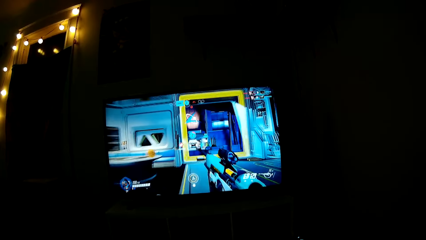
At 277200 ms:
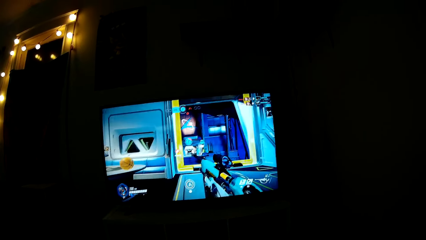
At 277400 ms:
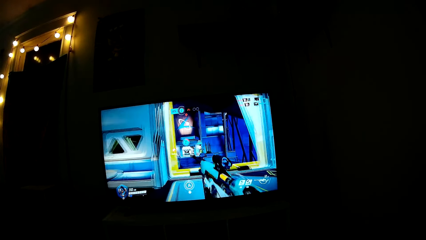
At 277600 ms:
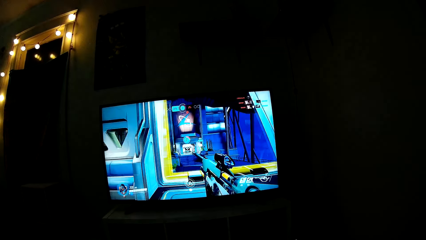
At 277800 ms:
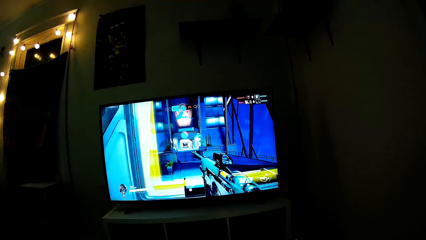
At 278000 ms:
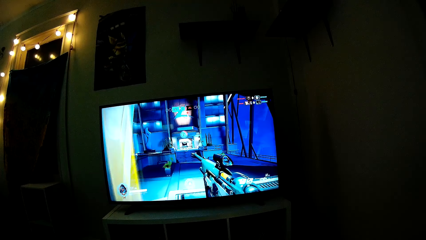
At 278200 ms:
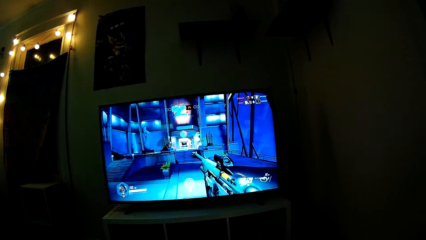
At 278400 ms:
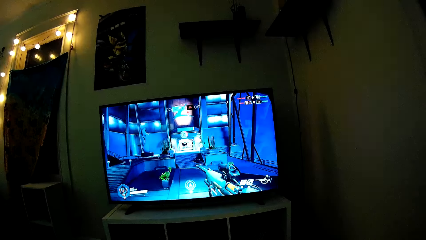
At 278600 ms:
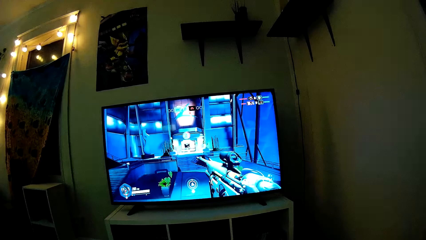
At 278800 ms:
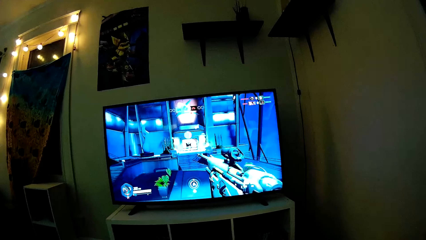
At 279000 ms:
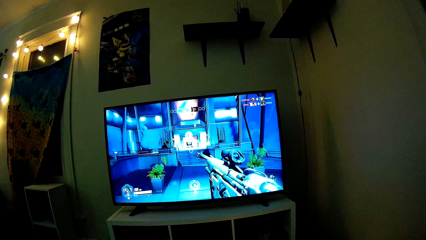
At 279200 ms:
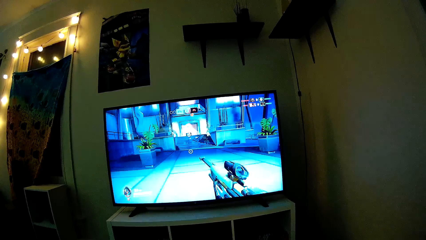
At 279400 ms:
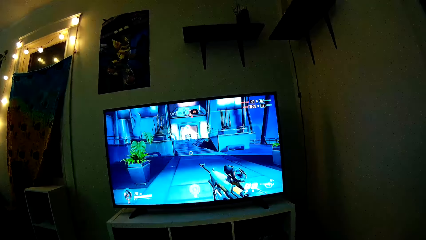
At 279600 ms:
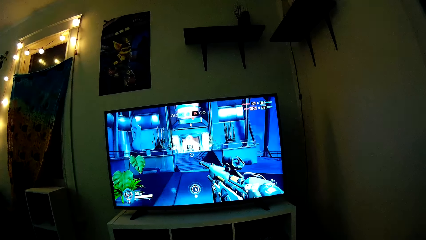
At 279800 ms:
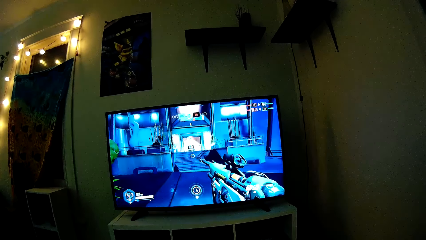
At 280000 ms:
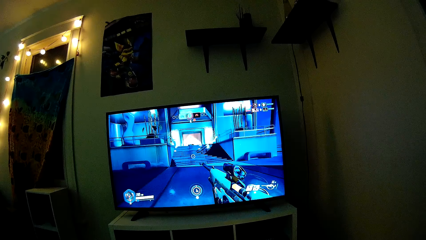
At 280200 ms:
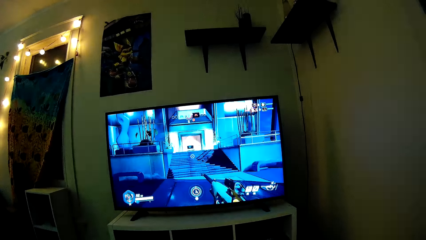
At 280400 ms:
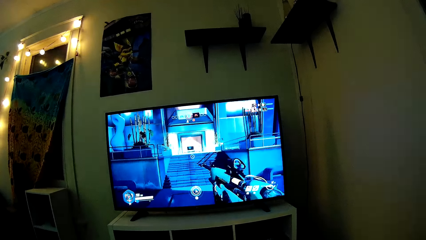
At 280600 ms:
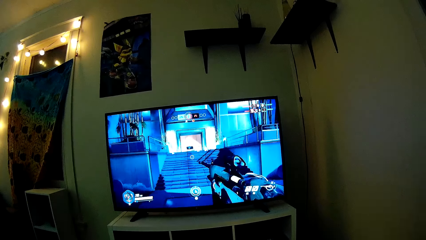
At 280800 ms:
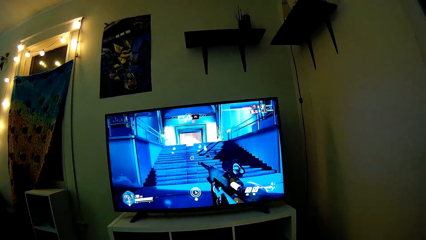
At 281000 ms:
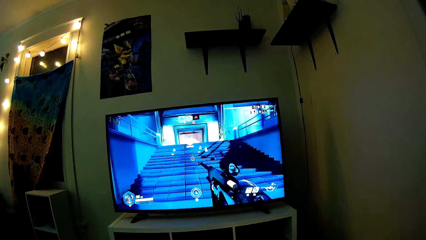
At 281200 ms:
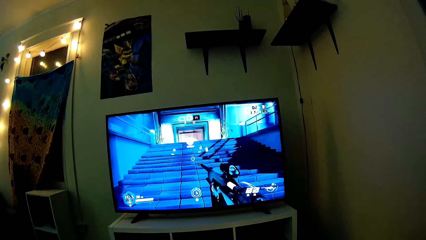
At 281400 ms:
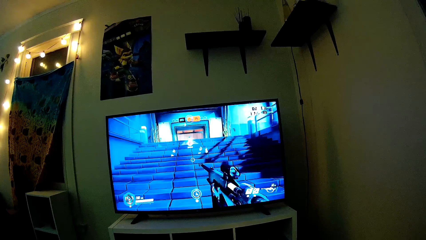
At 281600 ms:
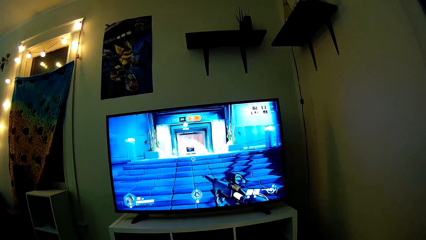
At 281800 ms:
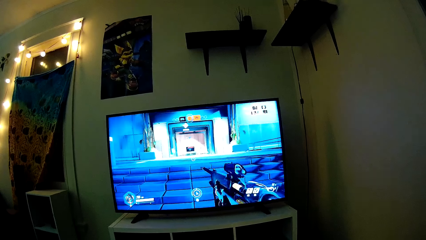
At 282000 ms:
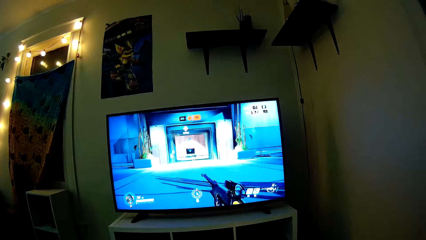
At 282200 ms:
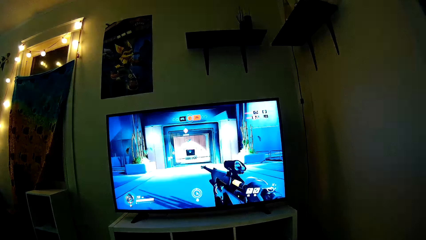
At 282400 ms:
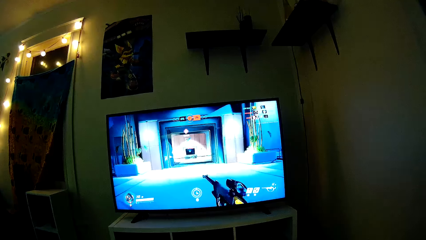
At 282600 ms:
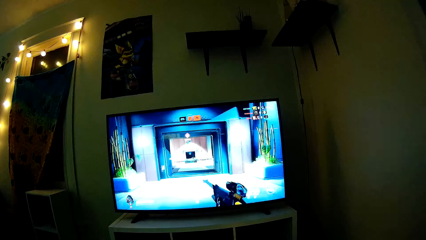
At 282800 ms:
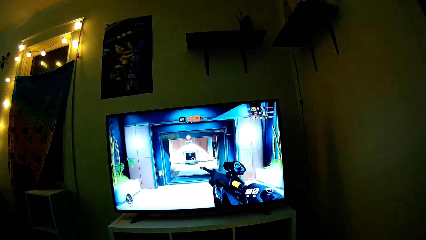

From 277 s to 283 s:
The camera wearer plays PlayStation TV.

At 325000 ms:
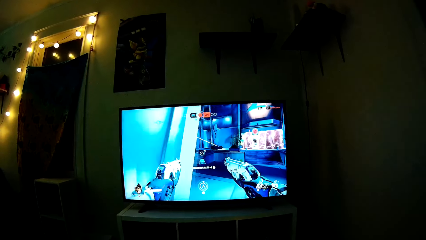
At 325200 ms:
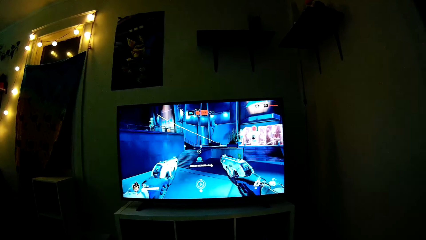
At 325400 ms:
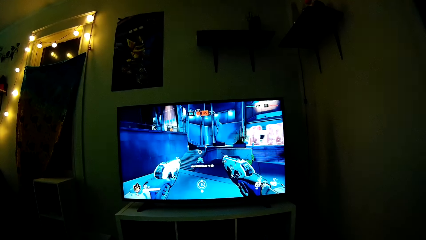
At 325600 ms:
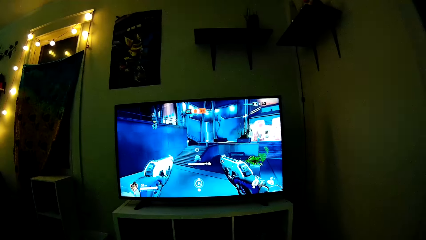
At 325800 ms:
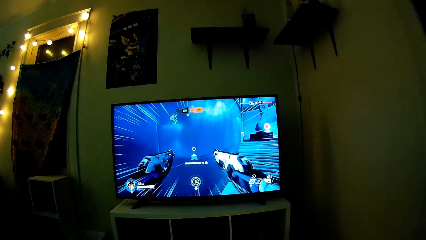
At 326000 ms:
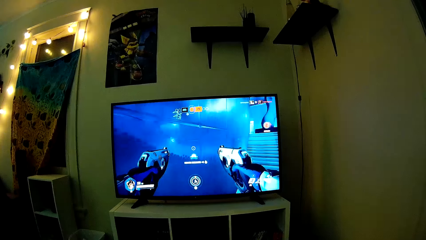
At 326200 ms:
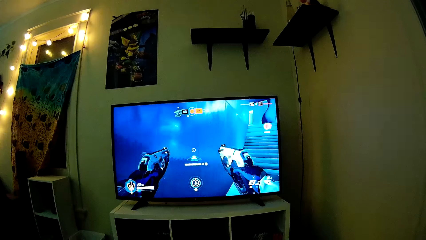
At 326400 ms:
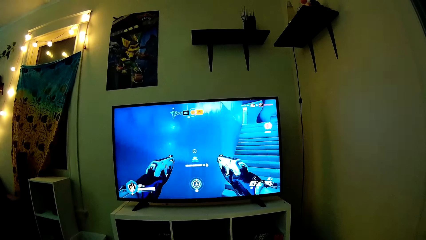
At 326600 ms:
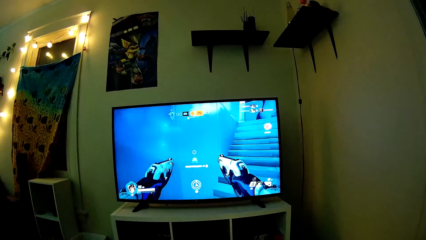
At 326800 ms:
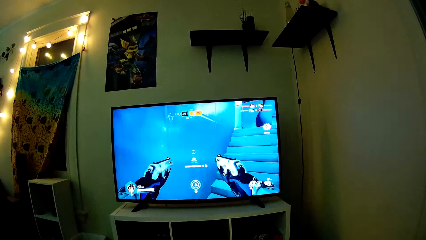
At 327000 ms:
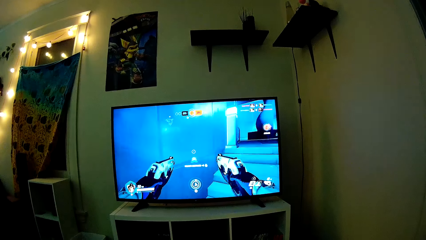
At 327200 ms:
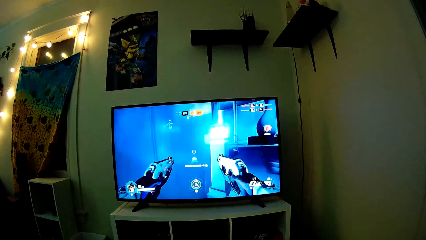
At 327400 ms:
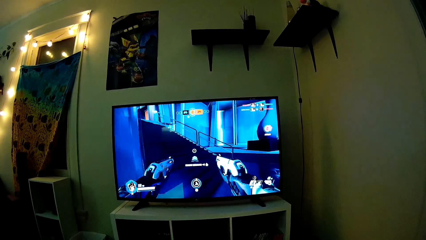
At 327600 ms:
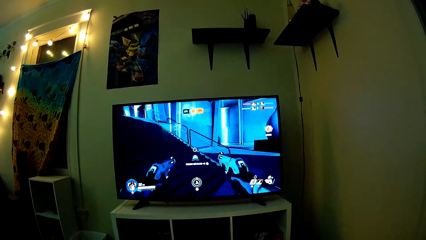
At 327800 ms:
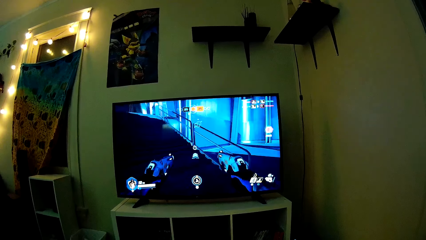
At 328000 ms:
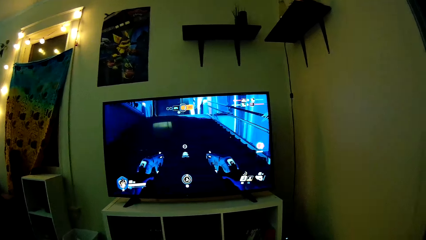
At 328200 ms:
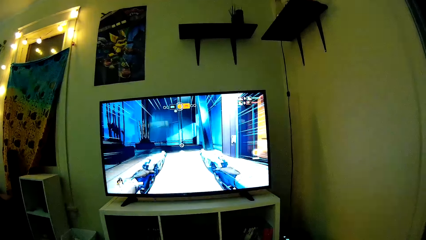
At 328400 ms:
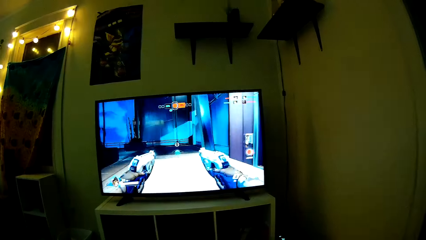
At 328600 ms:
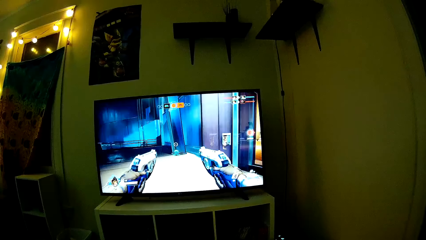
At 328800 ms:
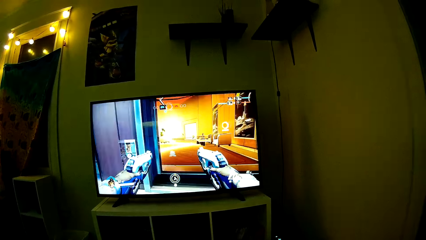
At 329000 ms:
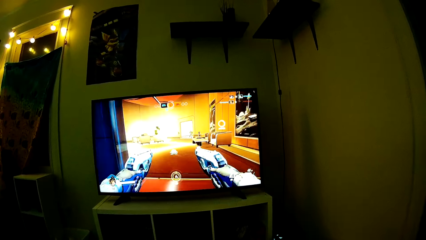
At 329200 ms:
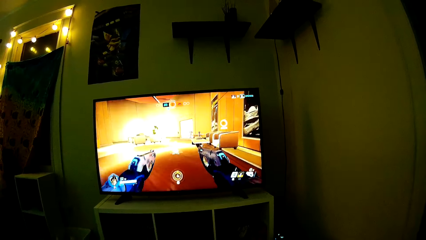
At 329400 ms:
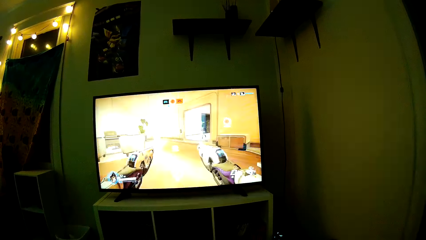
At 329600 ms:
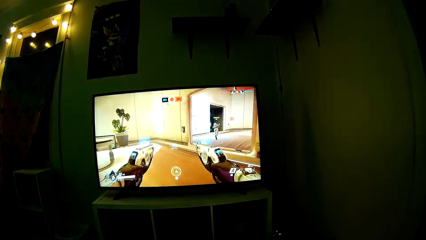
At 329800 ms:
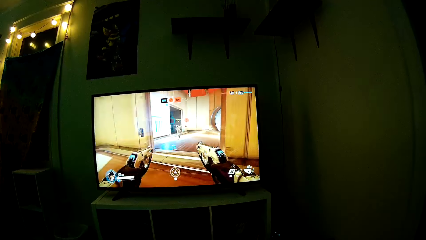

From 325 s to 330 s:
The camera wearer plays a PS game with a controller pad.

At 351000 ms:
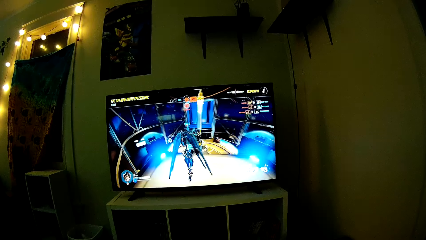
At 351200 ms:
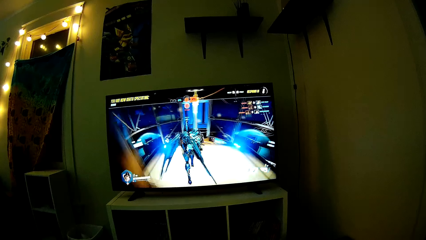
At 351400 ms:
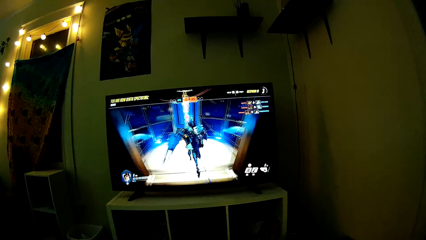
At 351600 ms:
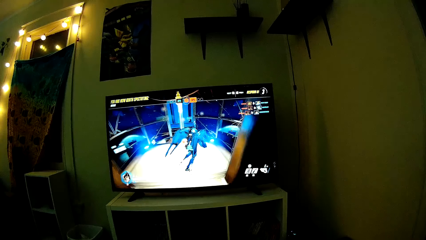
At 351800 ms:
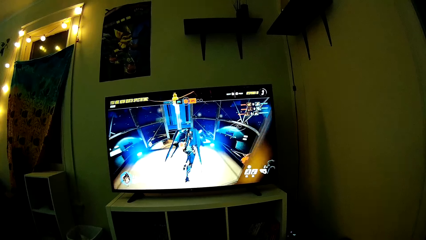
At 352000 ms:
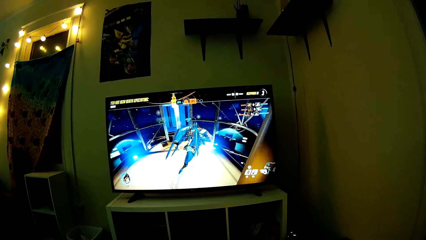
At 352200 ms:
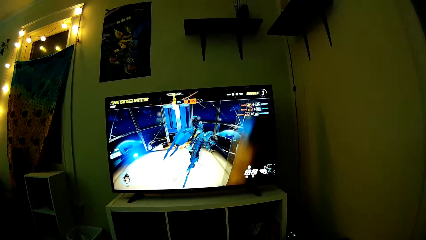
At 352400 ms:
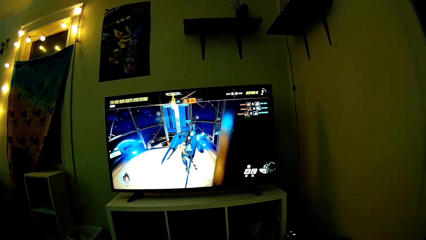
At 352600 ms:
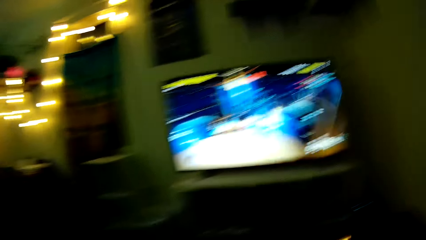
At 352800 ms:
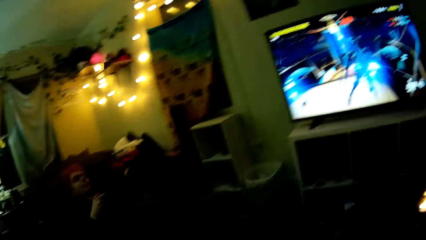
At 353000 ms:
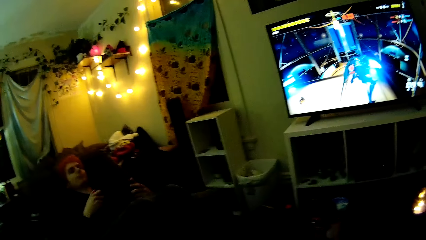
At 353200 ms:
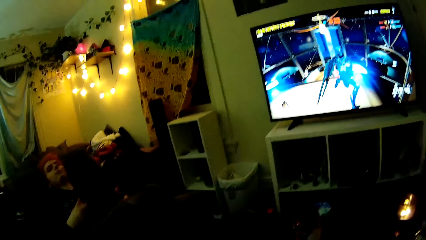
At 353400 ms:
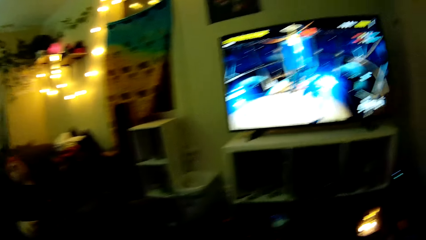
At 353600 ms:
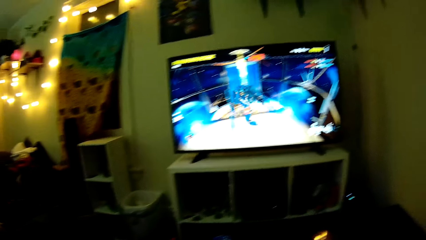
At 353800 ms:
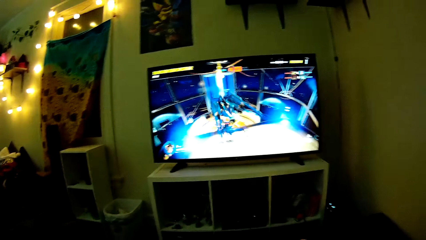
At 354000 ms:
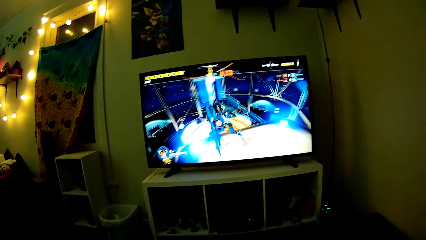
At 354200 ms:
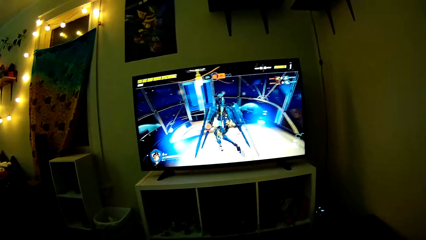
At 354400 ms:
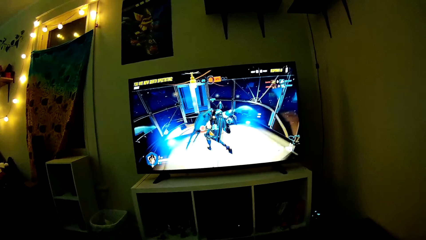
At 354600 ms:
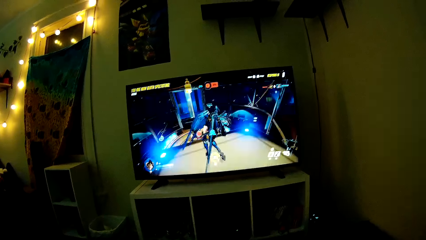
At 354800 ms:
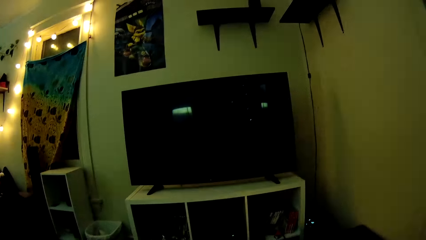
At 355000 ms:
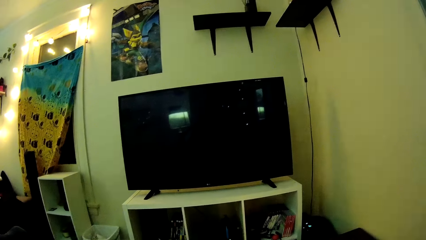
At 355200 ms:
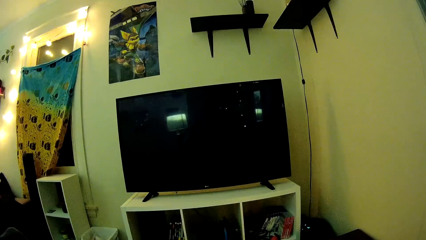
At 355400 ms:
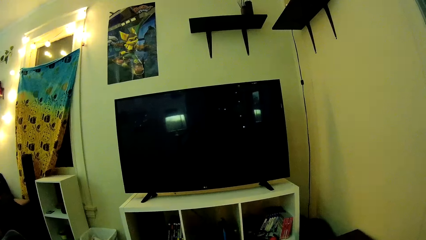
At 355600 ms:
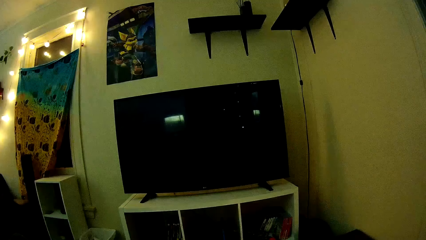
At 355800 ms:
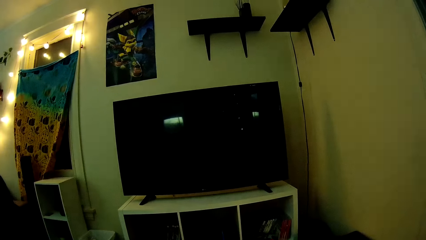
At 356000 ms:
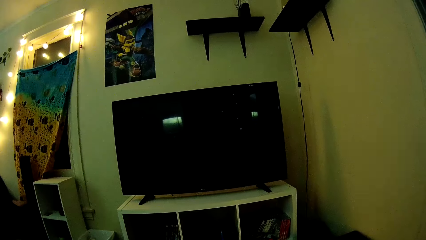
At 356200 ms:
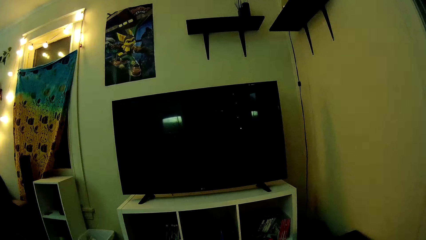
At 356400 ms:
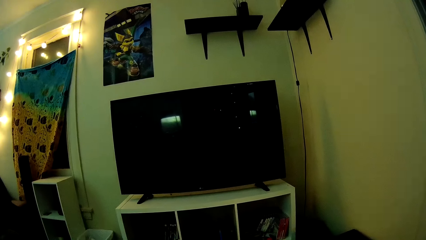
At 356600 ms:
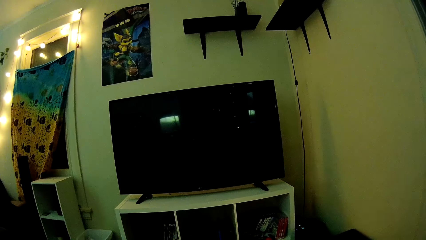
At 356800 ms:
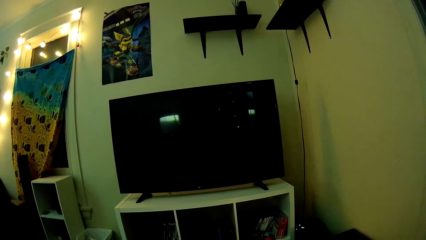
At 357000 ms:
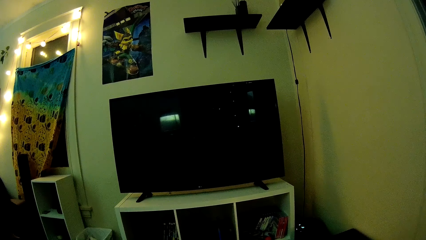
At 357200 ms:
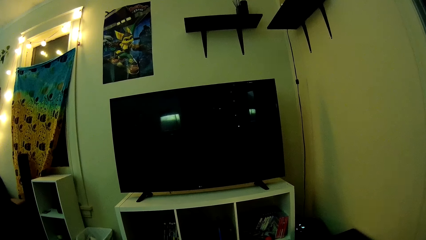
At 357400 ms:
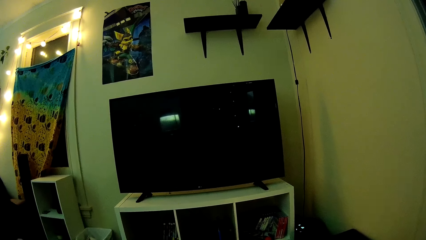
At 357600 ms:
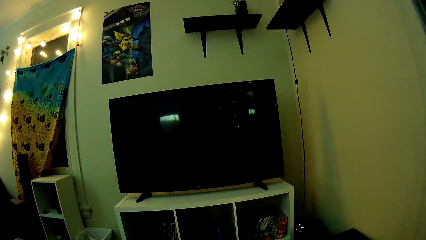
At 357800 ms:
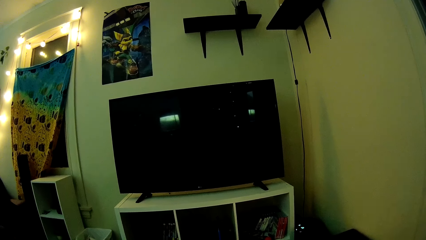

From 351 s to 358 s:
The camera wearer dialogues with a man.
